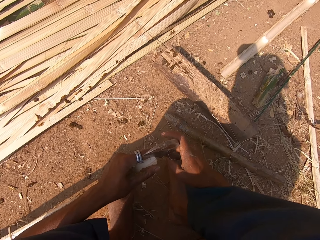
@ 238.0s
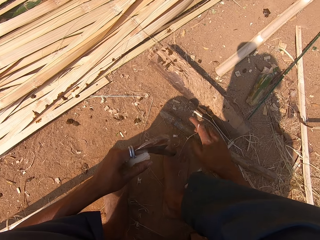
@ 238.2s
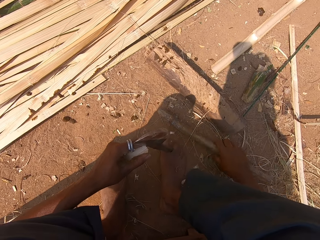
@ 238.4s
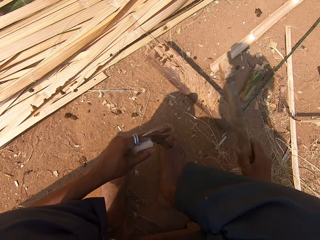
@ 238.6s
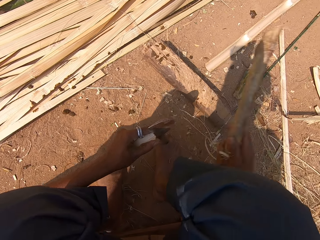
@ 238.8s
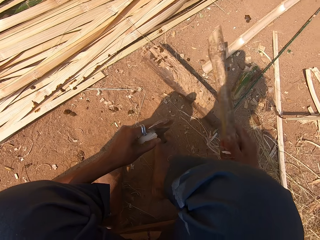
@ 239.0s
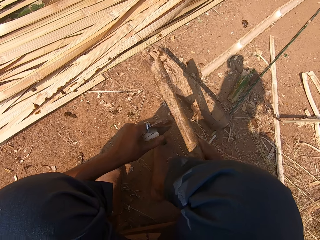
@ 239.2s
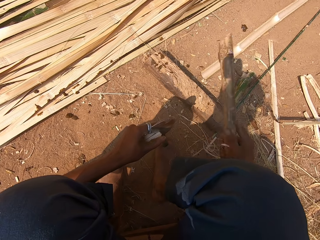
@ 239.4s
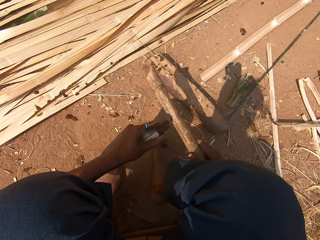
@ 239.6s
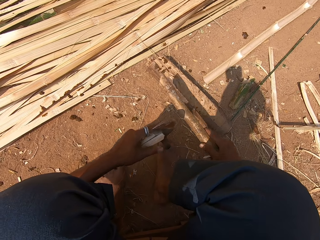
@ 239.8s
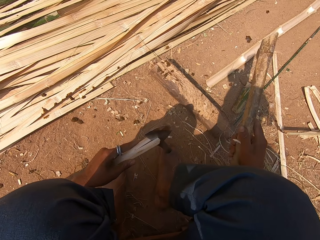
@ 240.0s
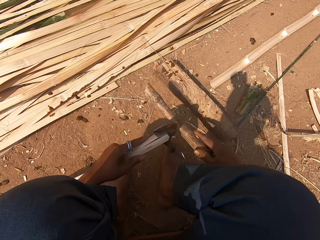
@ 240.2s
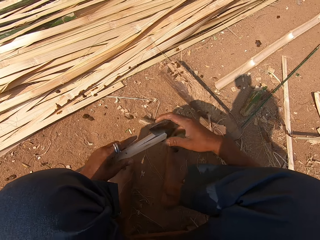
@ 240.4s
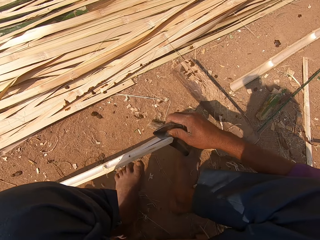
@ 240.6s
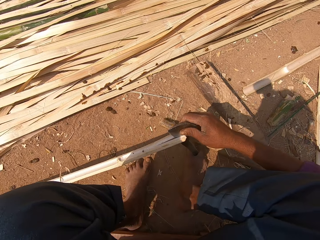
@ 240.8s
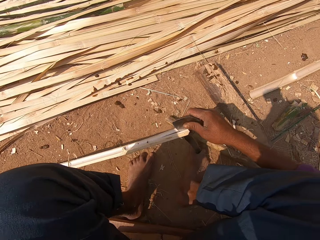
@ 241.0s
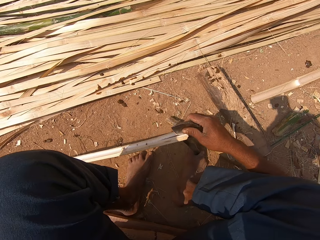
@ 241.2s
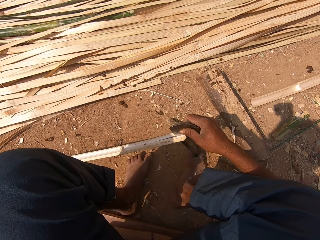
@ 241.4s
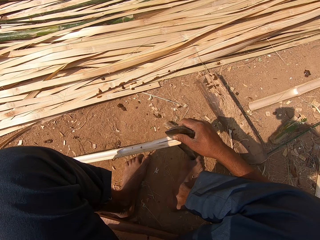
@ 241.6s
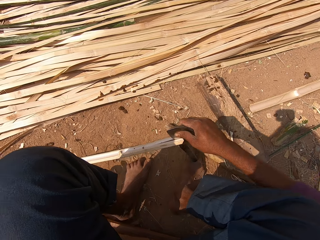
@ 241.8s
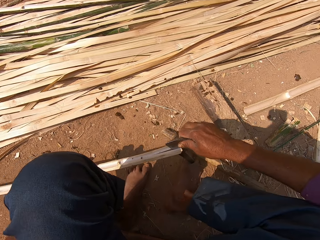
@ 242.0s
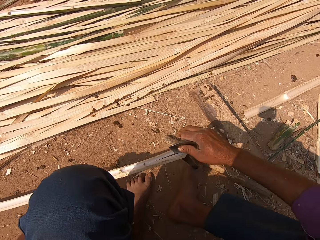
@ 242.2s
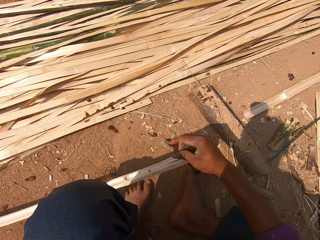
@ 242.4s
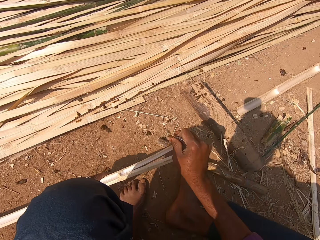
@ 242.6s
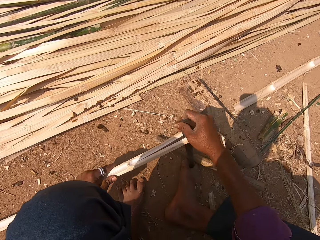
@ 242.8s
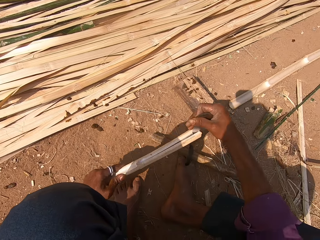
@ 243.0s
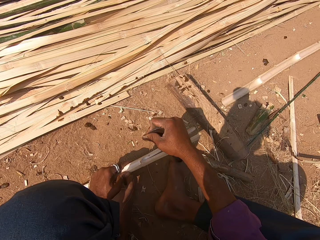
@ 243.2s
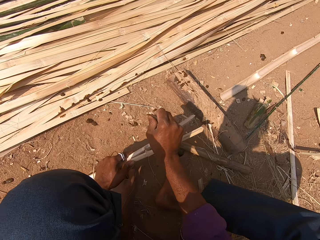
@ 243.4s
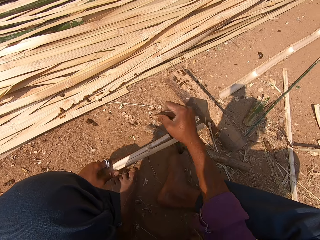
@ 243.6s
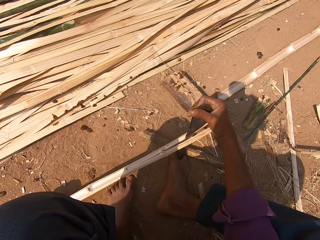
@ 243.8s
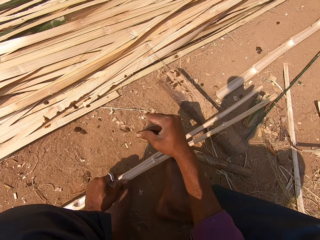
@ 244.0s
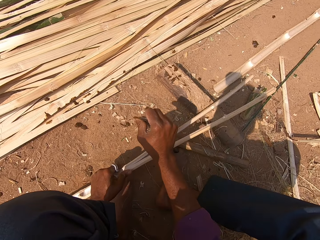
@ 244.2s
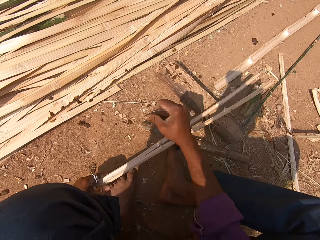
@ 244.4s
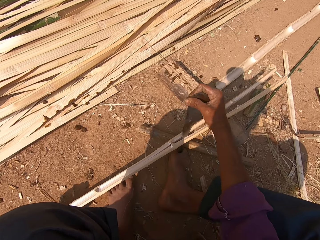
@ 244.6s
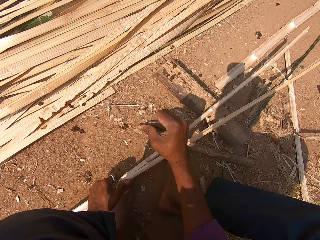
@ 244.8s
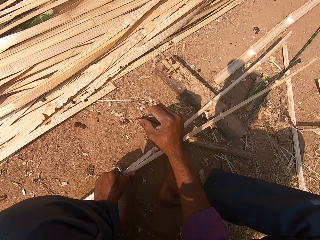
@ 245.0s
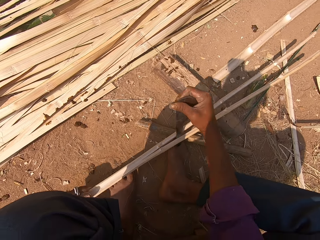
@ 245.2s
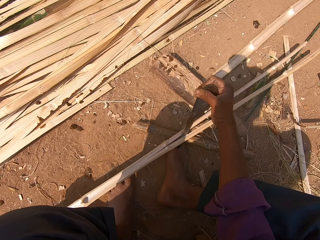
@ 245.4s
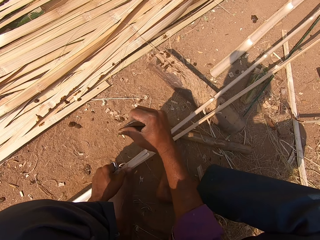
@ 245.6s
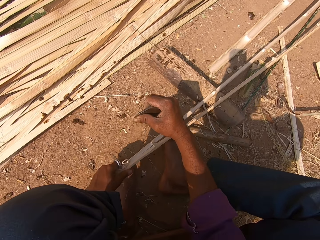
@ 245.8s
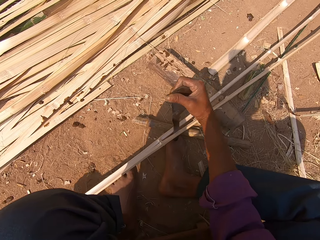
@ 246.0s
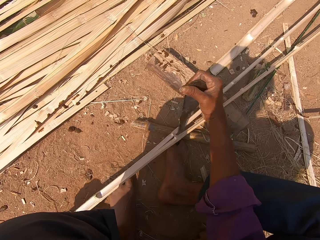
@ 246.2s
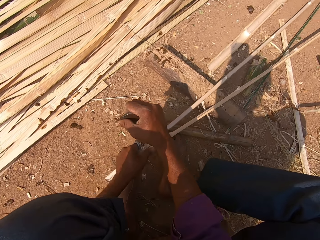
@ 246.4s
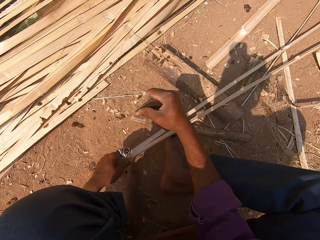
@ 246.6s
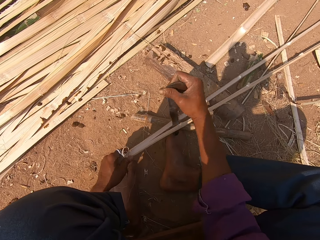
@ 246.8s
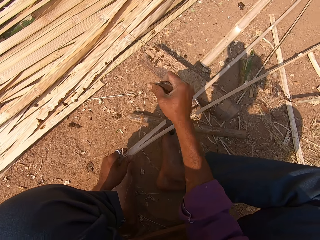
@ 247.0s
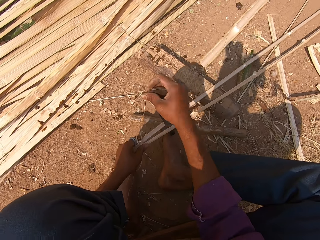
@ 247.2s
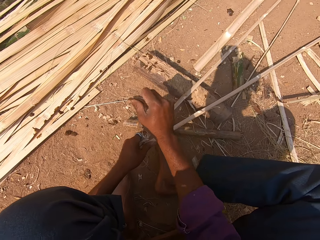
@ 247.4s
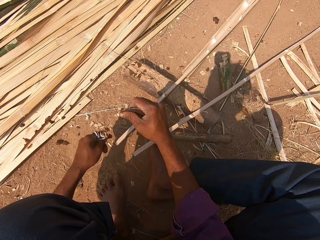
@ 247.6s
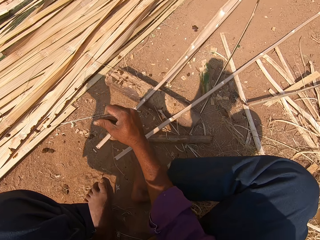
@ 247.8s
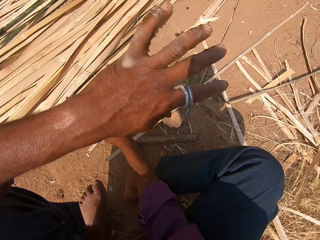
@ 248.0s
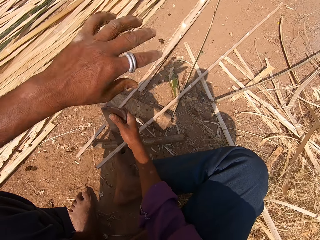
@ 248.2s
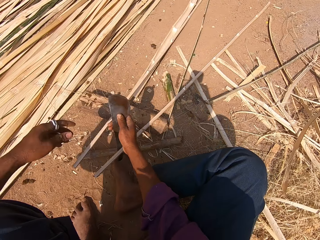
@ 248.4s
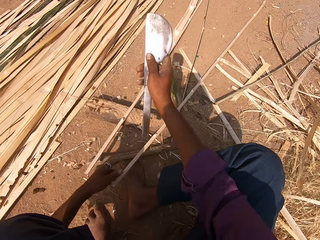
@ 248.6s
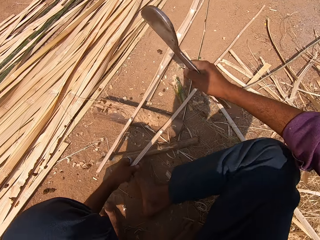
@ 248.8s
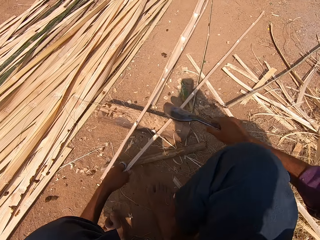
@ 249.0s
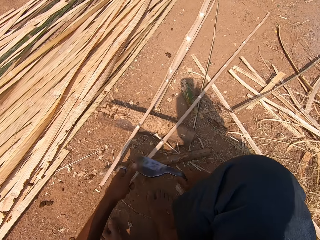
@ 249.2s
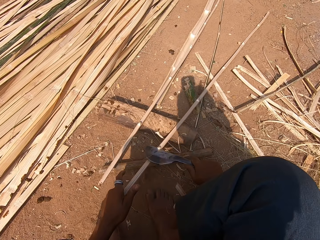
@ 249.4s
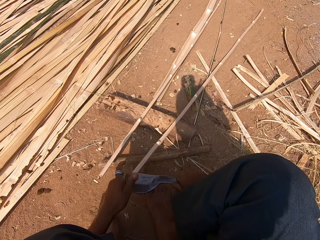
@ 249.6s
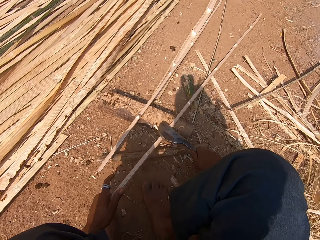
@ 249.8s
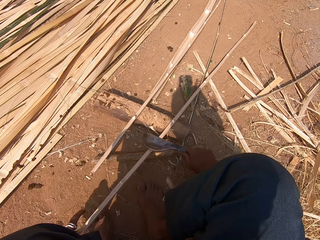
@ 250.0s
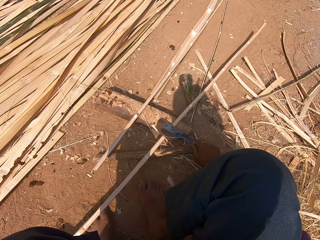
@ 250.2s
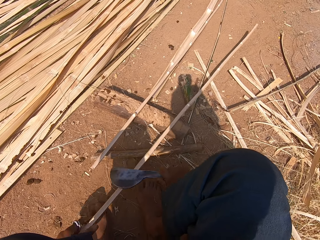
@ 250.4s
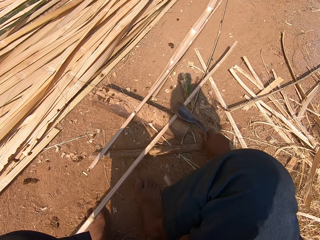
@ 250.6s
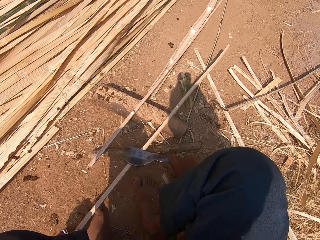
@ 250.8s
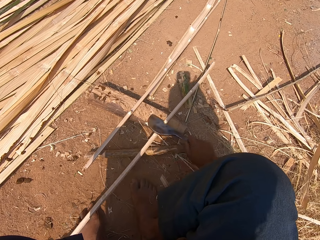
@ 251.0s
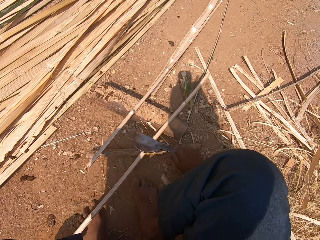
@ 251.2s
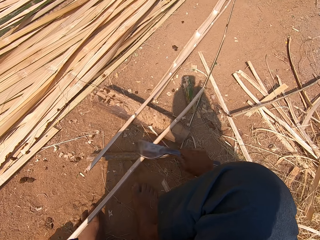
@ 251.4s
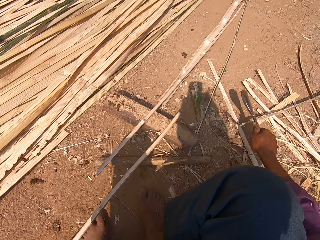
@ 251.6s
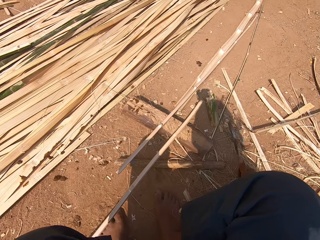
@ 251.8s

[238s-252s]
The camera wearer splits the bamboo stick. They cut the bamboo stick with the machete. They pick the bamboo from the ground and hit the machete with the bamboo. They split the bamboo stick. They drop the bamboo on the ground. They cut the bamboo stick with the machete. They throw the bamboo peel. They smoothen the bamboo stick with the machete. They peel the bamboo stick.

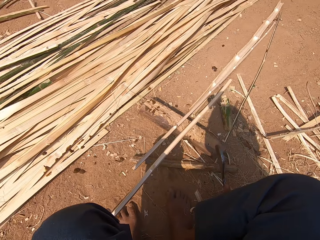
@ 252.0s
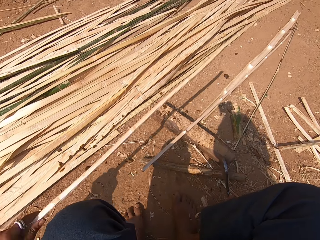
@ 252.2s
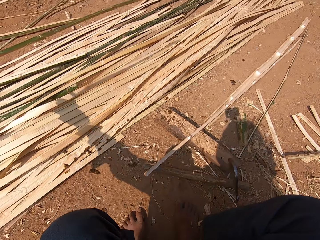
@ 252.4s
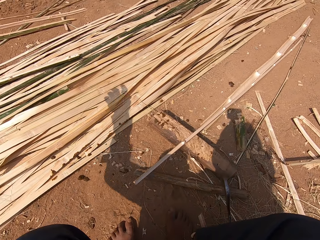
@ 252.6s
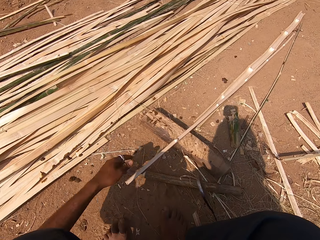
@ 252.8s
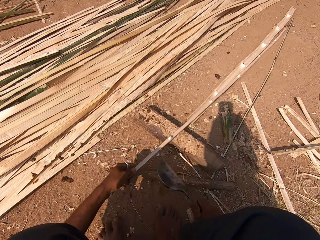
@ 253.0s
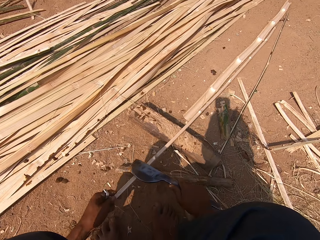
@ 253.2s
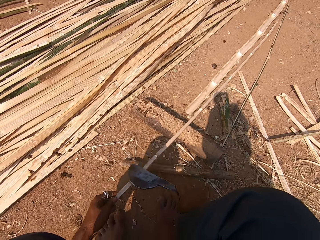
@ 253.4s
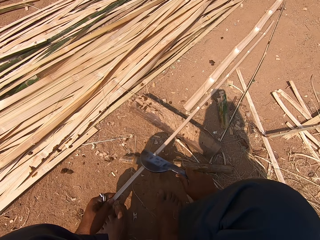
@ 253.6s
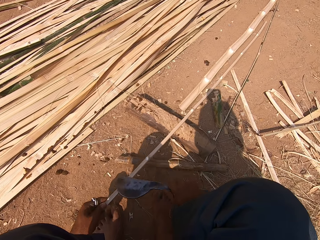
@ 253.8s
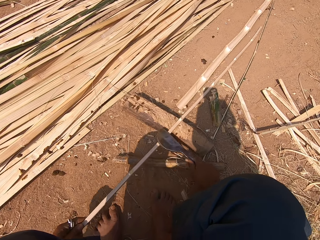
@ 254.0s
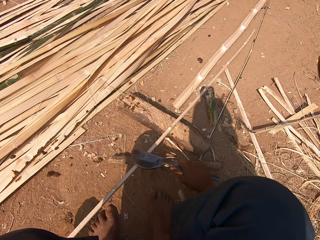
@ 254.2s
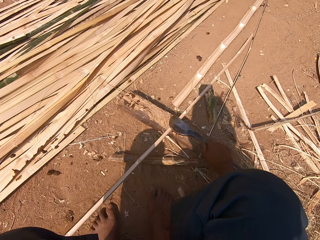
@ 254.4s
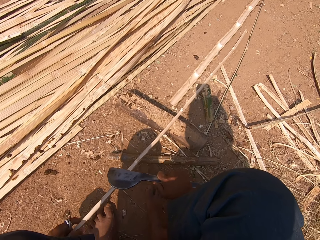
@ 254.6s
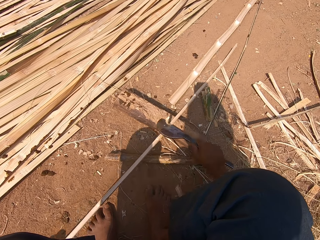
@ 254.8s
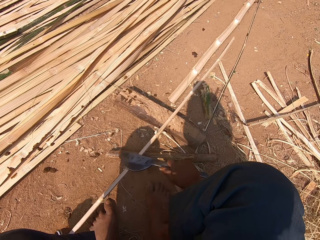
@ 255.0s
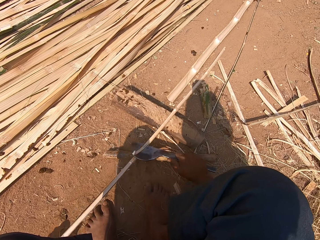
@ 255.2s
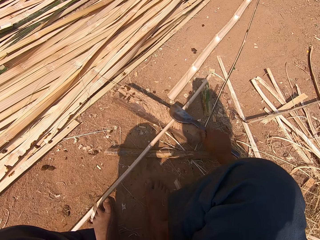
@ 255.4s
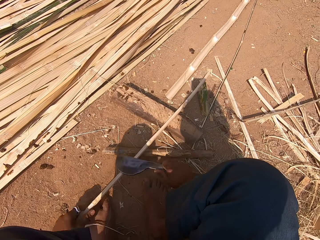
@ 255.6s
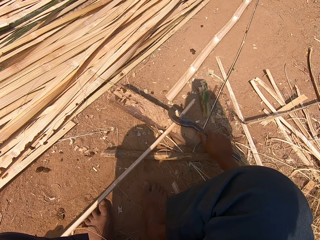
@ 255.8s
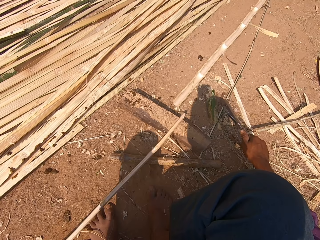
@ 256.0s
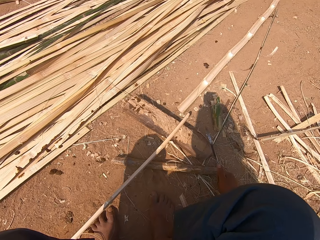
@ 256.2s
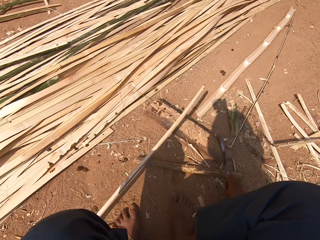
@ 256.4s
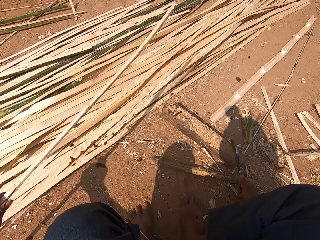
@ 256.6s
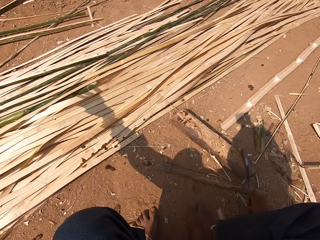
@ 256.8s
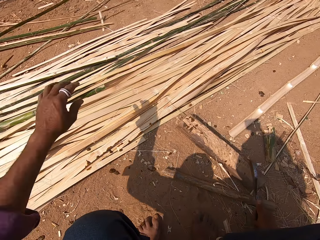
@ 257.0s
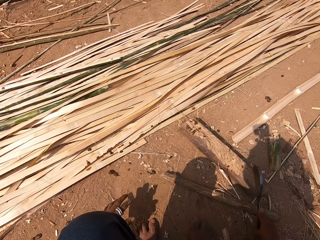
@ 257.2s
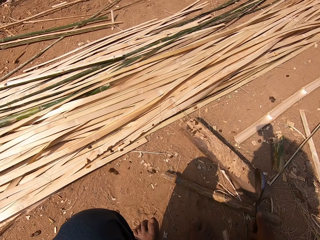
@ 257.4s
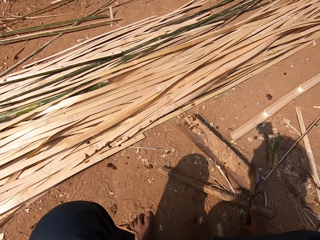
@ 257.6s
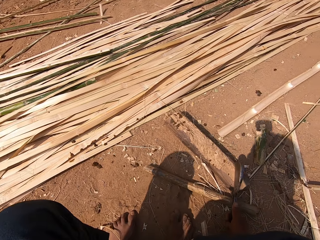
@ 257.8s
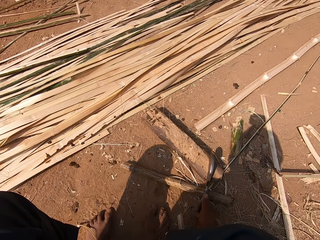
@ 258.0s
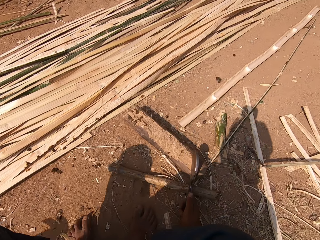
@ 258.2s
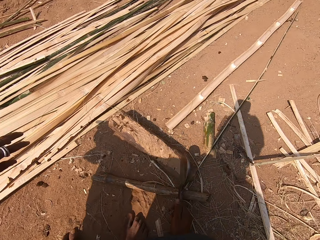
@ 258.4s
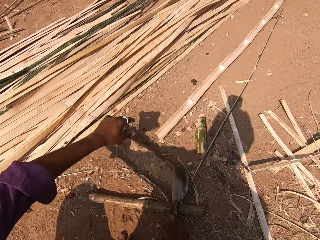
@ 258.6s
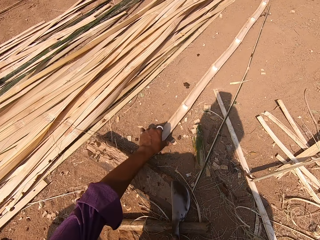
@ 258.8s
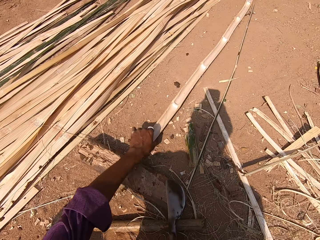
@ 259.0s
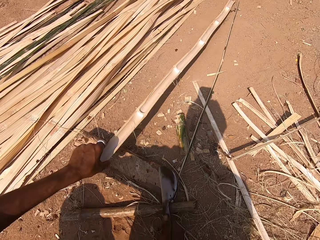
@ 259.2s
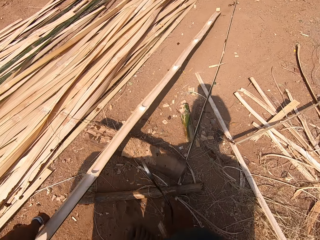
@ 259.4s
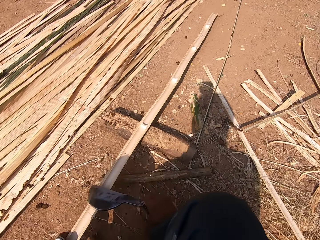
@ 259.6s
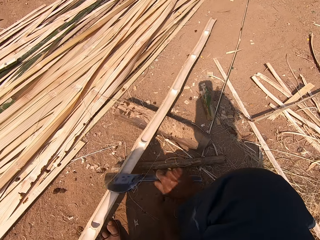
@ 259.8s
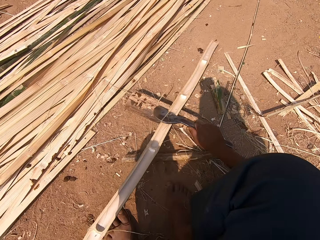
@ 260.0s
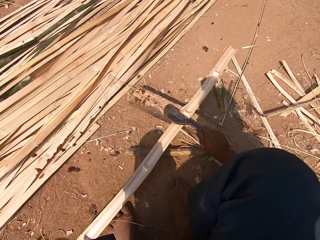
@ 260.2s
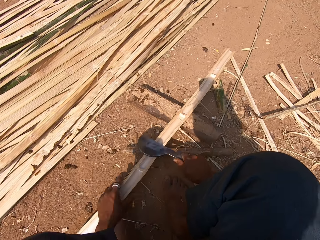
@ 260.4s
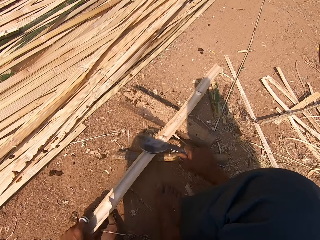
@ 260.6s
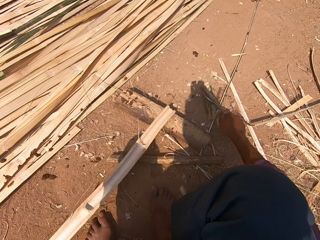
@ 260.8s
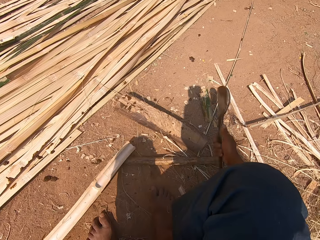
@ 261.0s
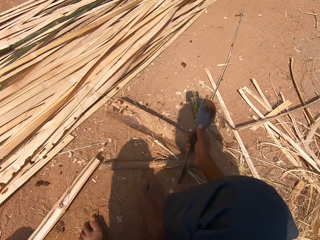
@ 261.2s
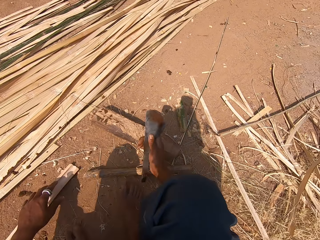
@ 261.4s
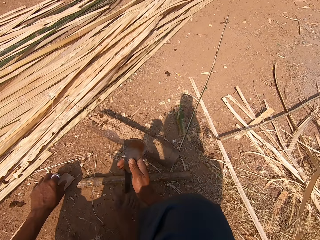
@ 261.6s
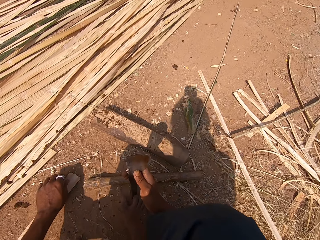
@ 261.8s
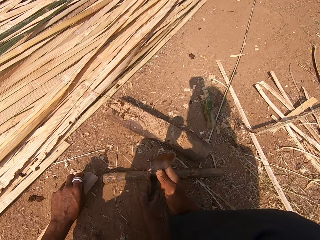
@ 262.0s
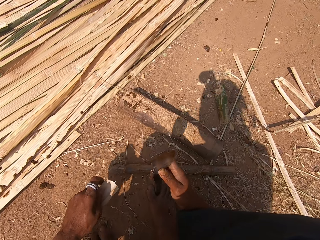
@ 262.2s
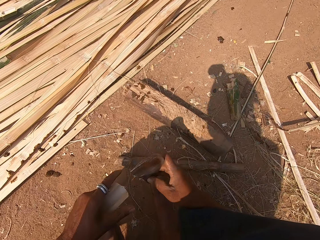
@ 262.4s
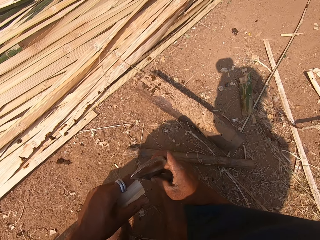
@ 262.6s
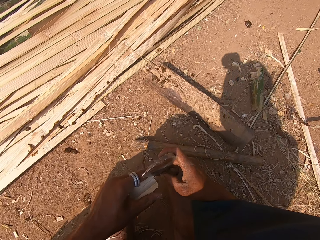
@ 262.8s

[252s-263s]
The camera wearer throws the bamboo stick on the ground. They peel the bamboo stick. They smoothen the bamboo stick with the machete. They throw the bamboo stick on the ground. They pull a bamboo stick. They pick the bamboo stick from the ground. They peel the bamboo stick. They smoothen the bamboo stick with the machete.
